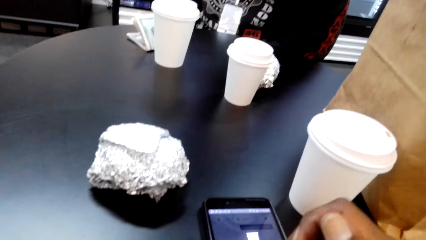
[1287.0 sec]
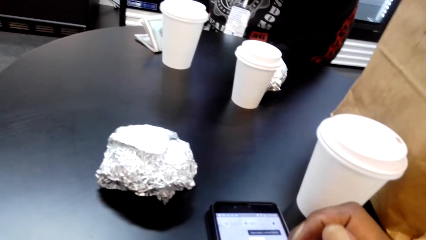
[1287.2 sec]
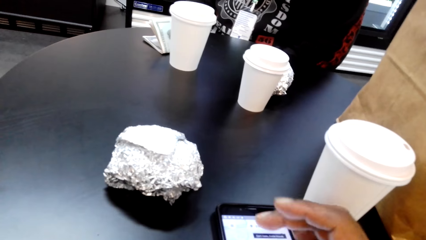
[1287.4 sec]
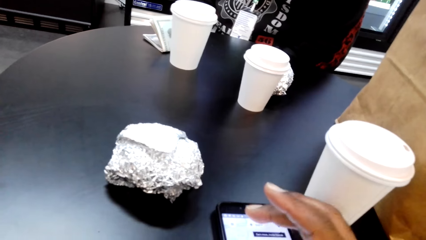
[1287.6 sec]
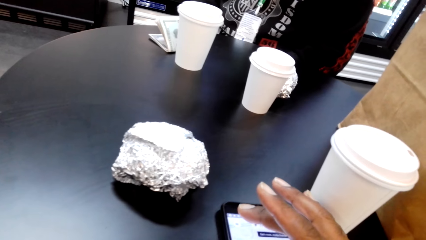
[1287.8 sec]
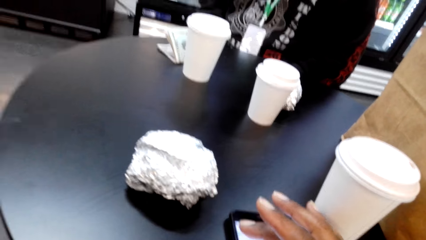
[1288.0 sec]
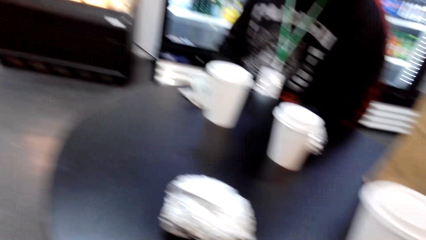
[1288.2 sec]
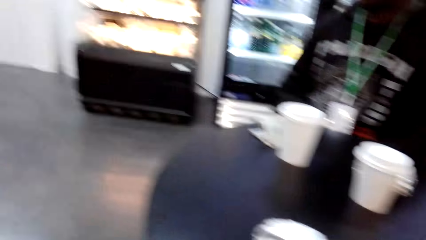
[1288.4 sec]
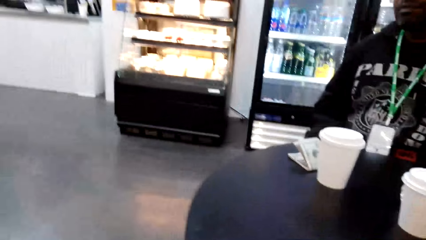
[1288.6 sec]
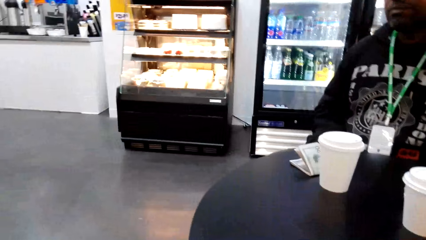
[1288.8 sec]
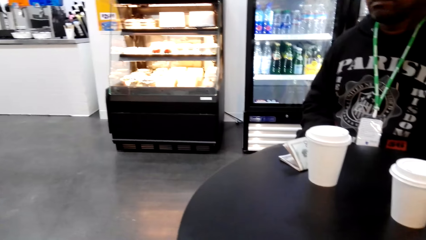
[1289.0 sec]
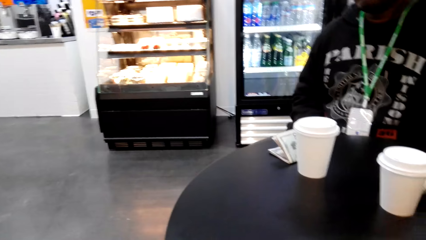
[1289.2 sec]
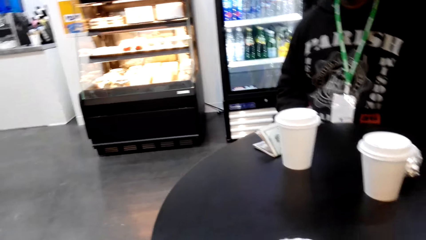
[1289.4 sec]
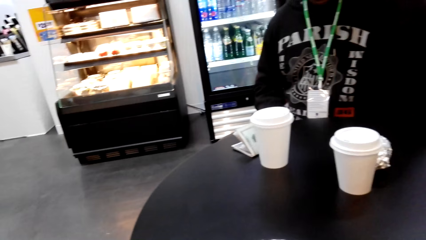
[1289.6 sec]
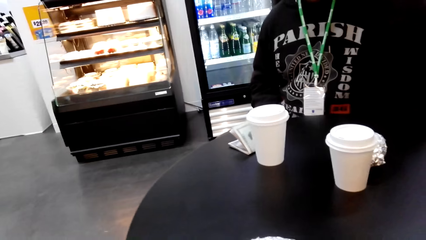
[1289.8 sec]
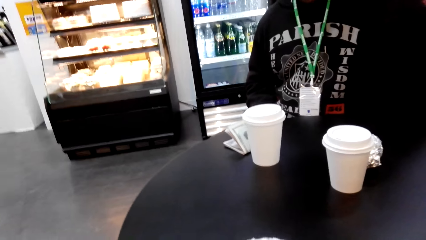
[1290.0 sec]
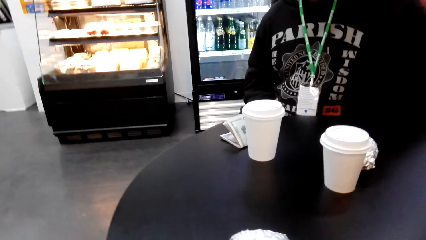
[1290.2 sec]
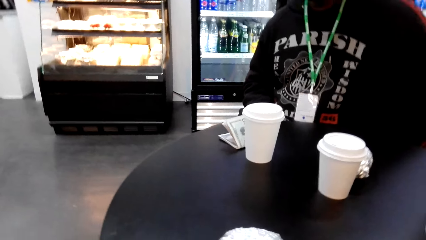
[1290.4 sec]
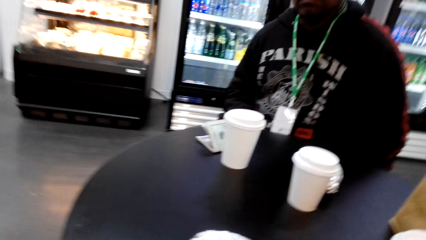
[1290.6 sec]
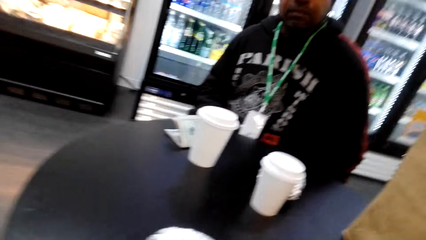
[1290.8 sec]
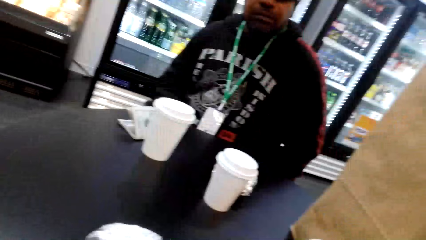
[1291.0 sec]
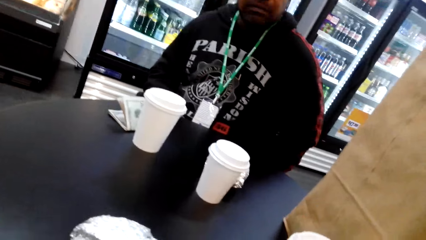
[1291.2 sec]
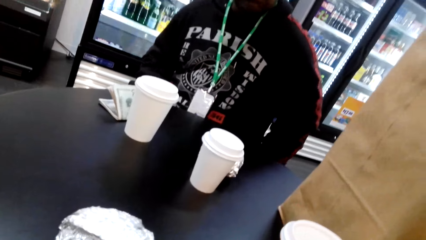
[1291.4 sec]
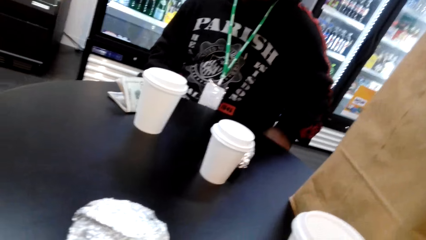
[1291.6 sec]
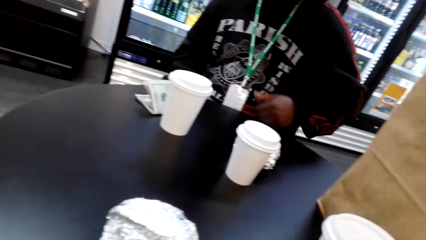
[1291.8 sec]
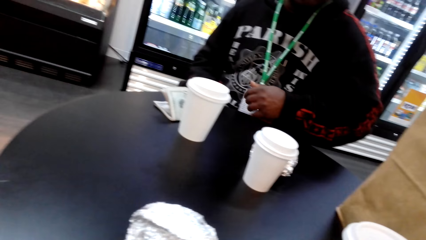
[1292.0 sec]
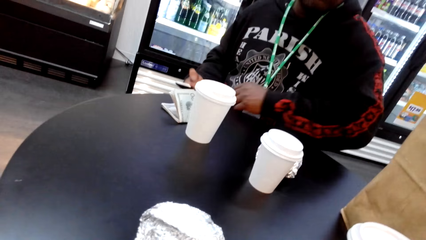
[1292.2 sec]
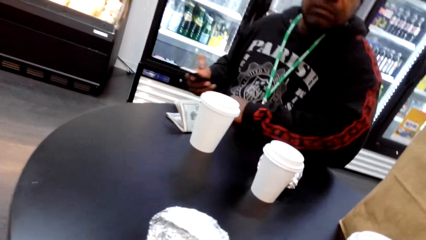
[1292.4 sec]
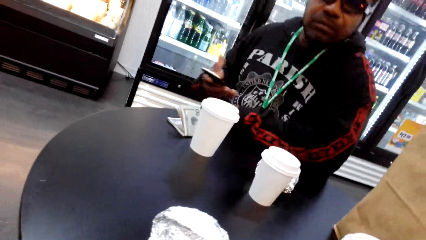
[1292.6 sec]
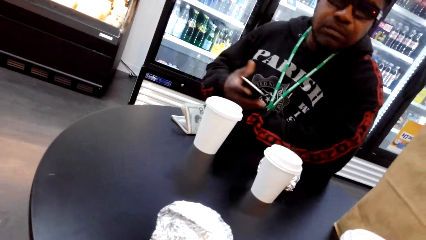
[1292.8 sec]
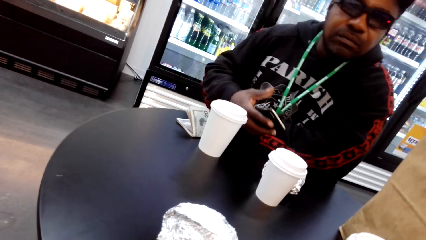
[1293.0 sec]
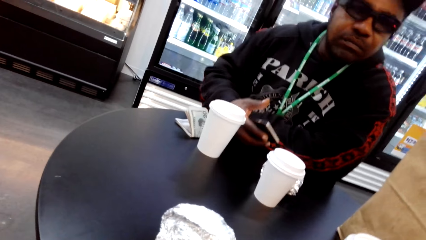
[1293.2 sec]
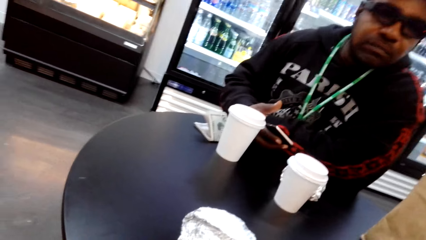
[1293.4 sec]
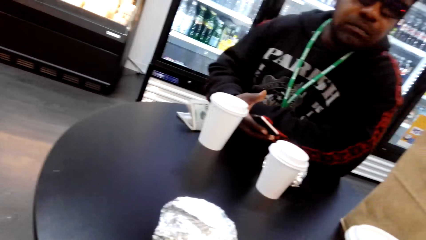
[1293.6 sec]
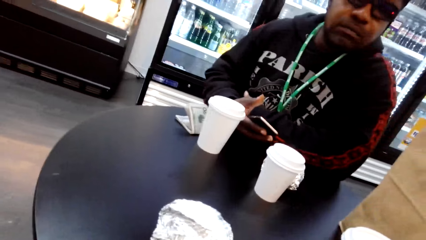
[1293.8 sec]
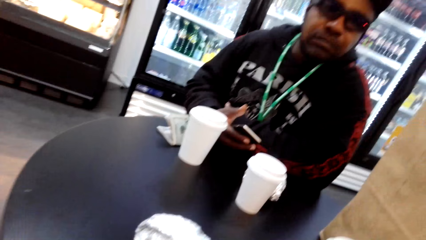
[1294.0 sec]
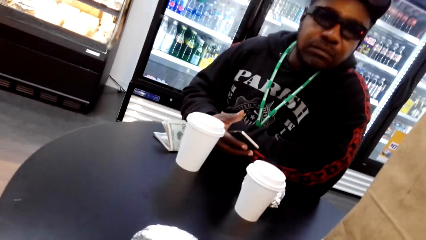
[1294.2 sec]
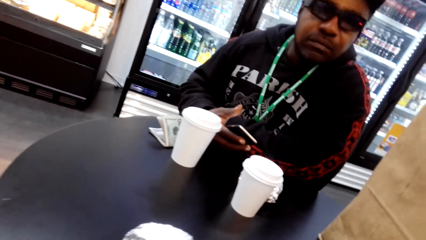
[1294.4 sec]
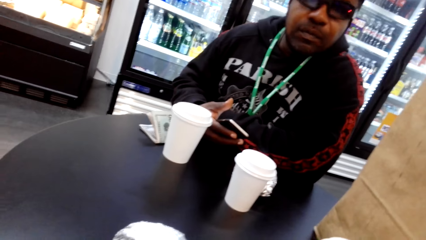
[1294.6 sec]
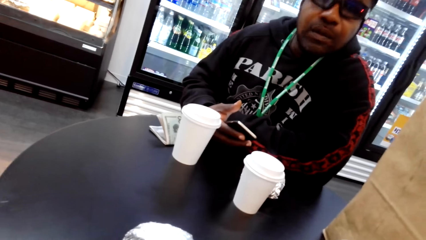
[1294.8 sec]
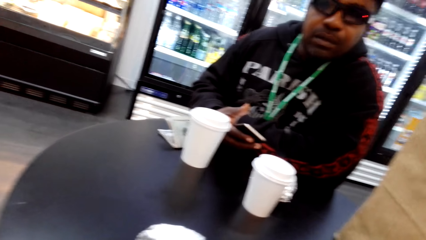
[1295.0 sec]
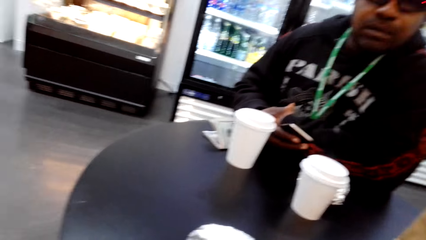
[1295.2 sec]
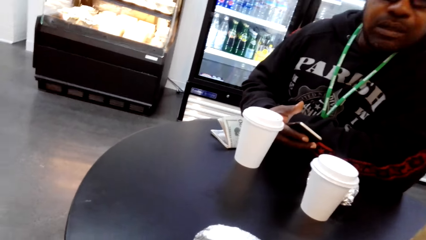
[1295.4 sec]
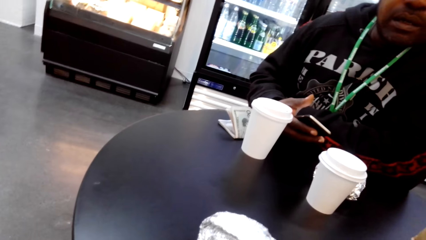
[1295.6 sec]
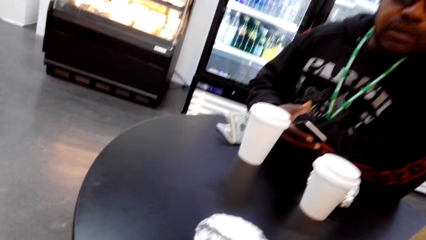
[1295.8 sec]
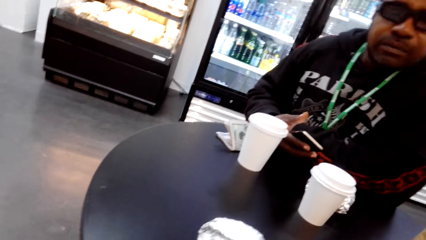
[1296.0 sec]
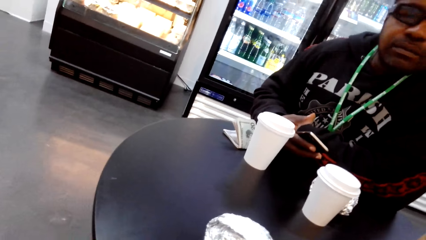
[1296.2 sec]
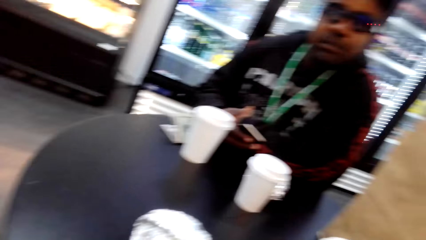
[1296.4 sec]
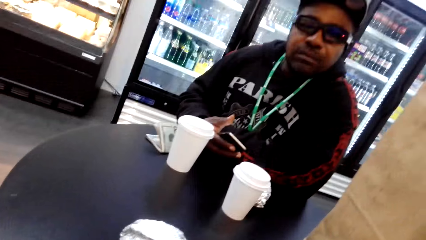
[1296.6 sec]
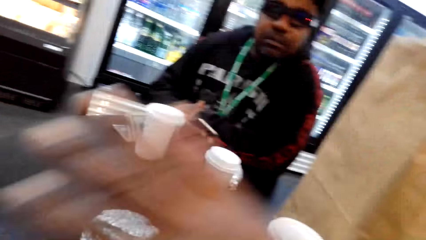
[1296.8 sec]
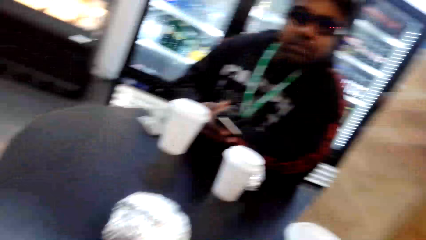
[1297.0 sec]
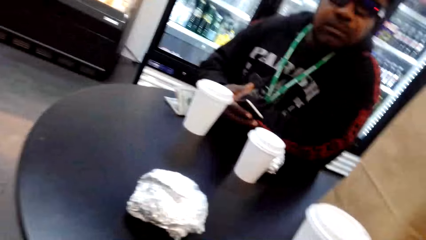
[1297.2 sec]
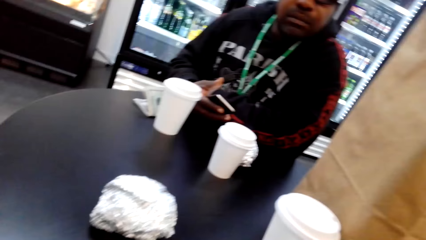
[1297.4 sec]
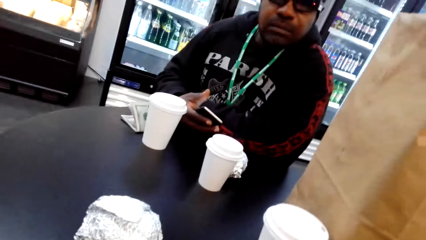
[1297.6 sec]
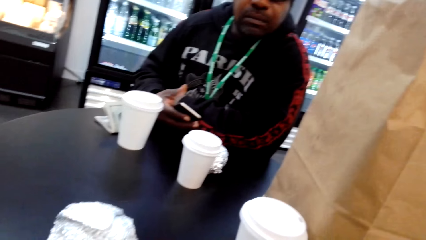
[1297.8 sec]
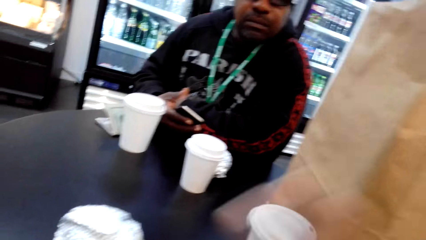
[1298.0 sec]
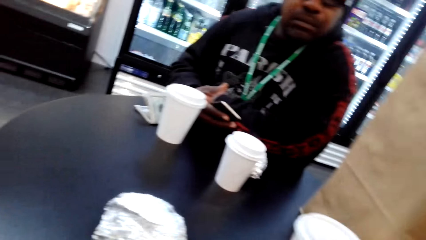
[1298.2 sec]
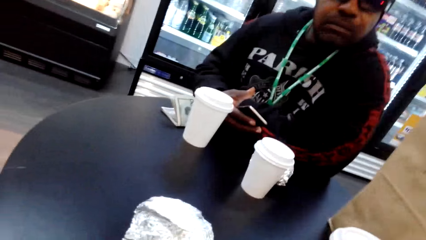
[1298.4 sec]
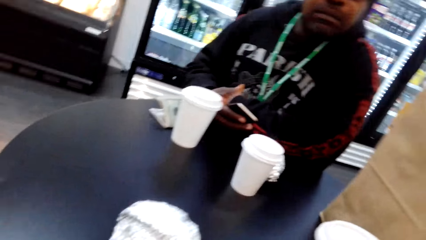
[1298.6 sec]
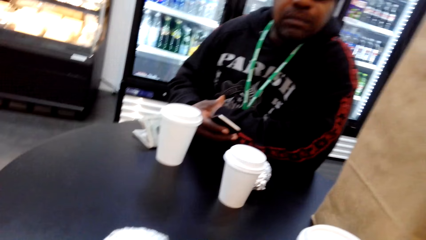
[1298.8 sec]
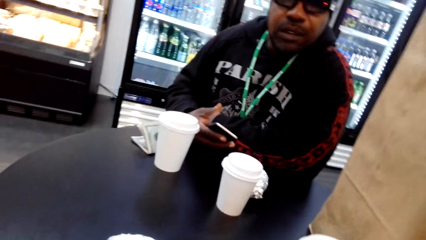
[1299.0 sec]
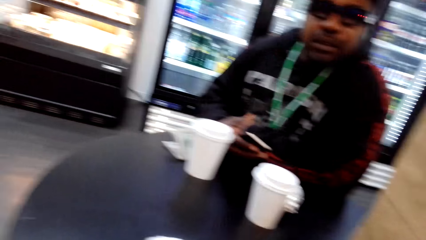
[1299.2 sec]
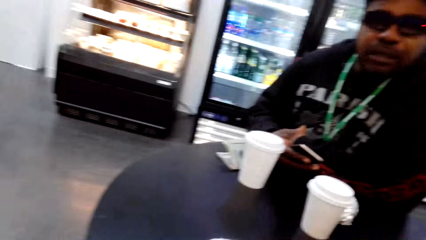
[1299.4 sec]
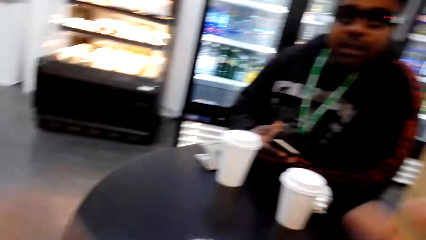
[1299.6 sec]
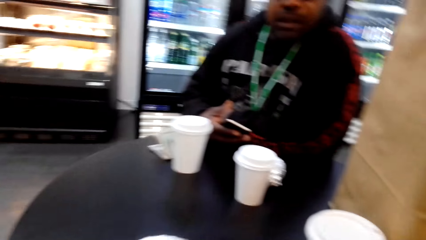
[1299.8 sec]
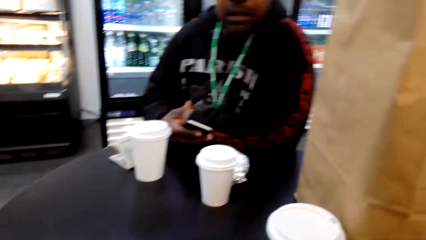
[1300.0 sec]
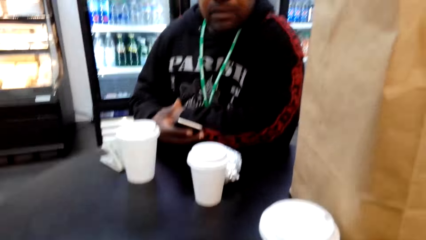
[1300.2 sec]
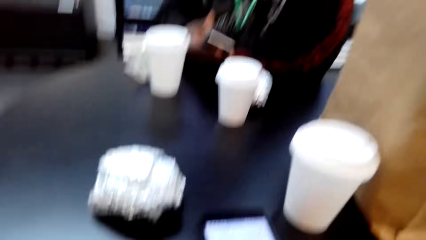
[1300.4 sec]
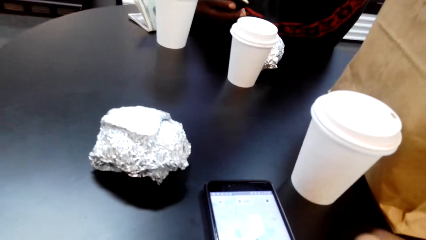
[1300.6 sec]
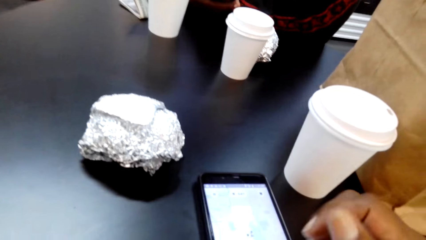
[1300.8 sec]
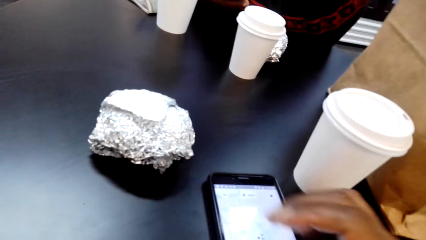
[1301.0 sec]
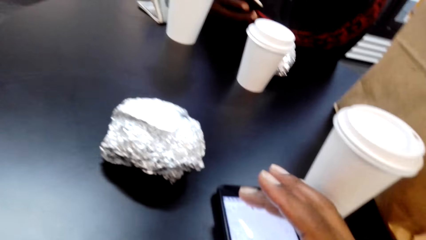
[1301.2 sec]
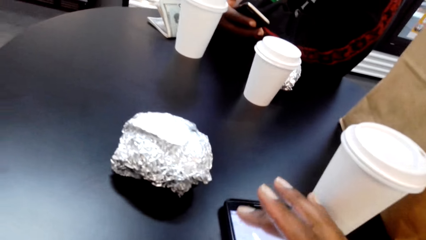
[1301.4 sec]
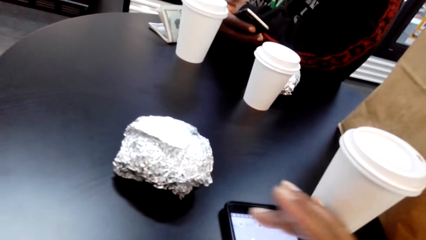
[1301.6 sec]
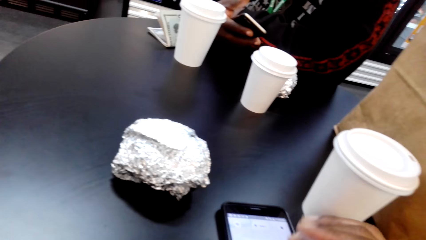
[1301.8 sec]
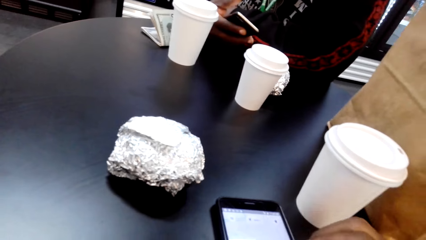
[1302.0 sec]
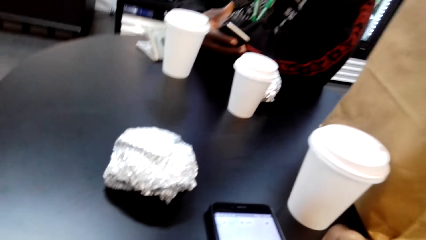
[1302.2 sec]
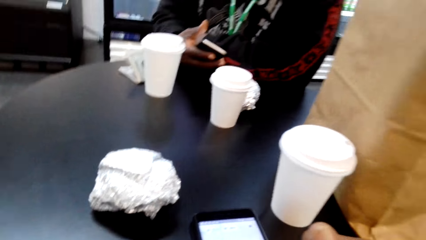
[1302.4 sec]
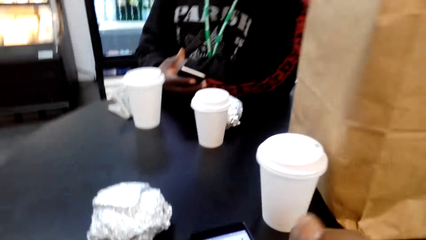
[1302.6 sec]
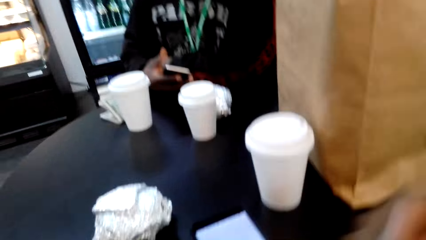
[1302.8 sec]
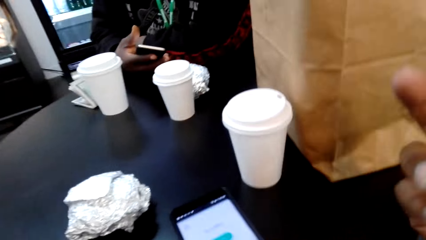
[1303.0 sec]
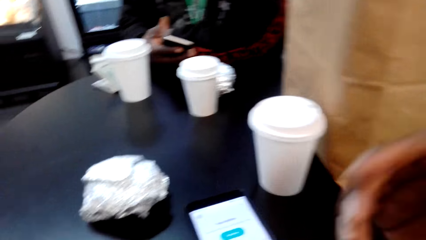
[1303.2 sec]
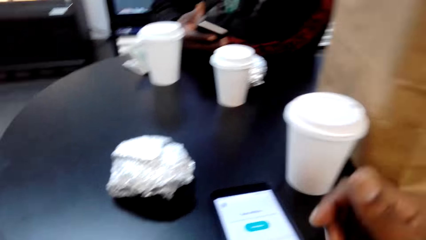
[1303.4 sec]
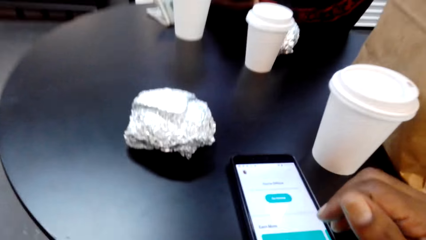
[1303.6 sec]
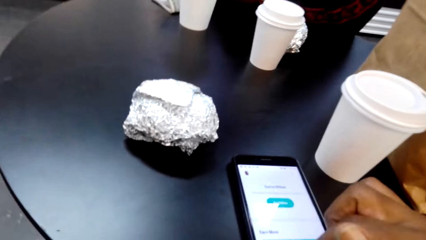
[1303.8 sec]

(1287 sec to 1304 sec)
The camera wearer speaks to a man. He scrolls his phone. He looks around. He speaks to the man. The man speaks to the camera wearer. The camera wearer speaks to the man. He presses his phone.
